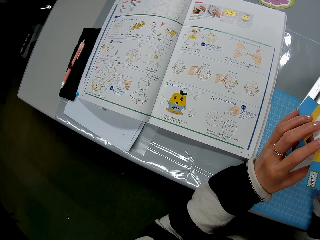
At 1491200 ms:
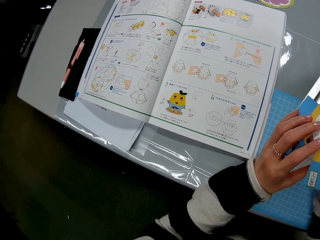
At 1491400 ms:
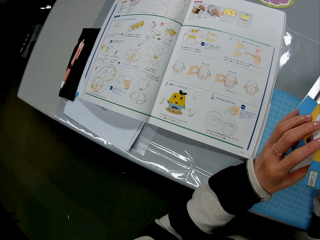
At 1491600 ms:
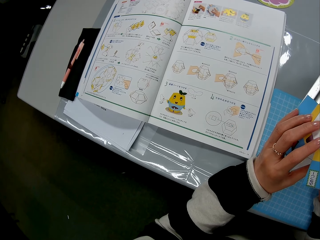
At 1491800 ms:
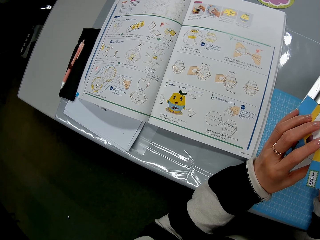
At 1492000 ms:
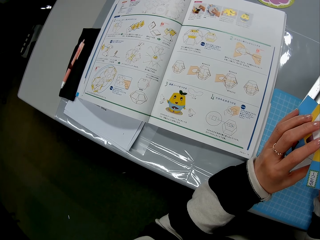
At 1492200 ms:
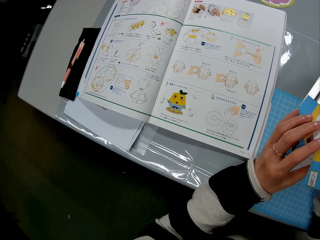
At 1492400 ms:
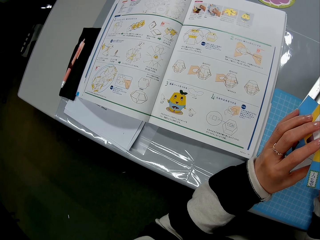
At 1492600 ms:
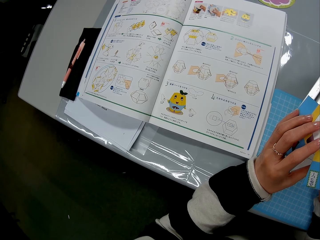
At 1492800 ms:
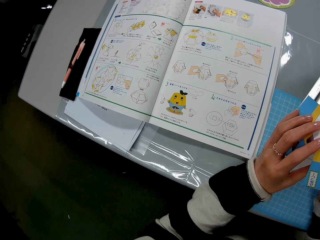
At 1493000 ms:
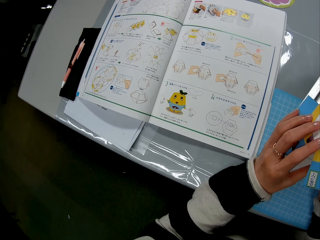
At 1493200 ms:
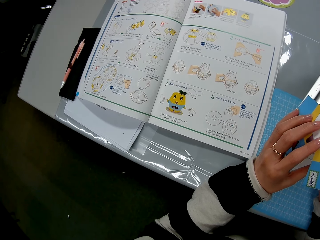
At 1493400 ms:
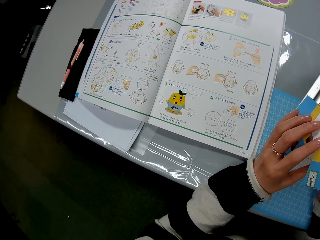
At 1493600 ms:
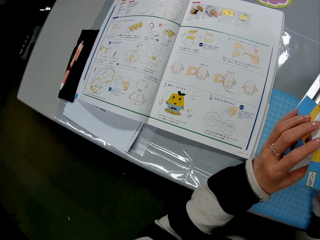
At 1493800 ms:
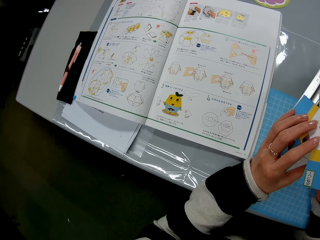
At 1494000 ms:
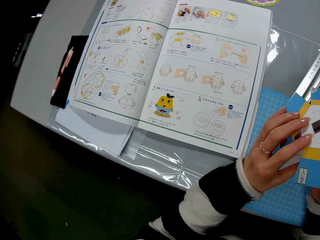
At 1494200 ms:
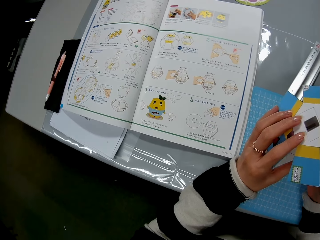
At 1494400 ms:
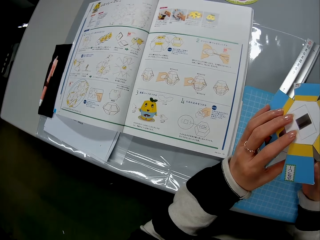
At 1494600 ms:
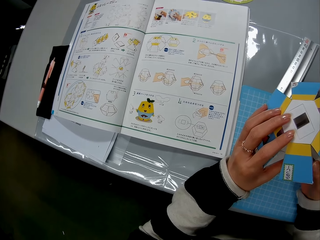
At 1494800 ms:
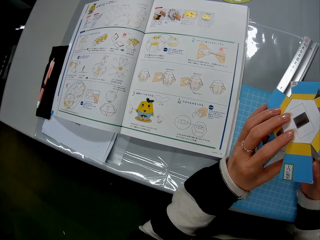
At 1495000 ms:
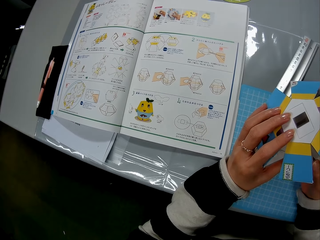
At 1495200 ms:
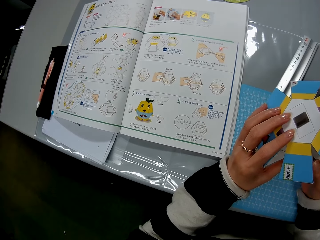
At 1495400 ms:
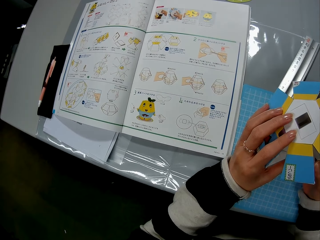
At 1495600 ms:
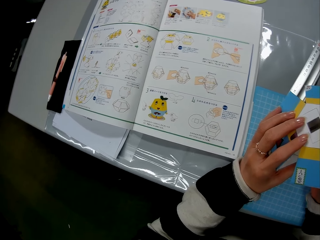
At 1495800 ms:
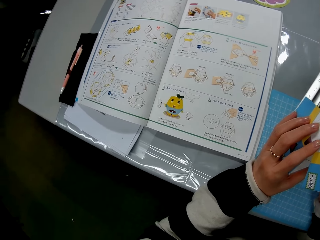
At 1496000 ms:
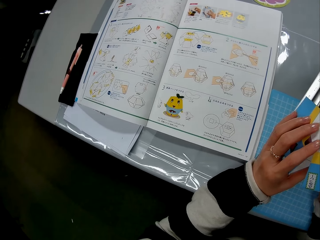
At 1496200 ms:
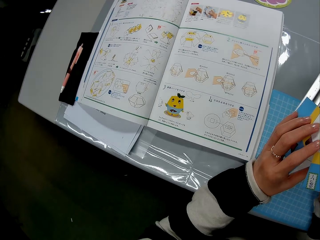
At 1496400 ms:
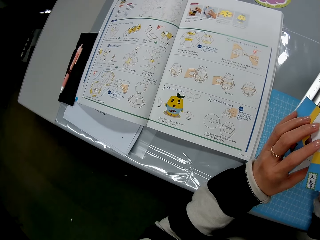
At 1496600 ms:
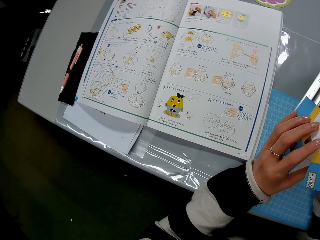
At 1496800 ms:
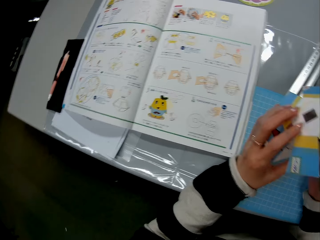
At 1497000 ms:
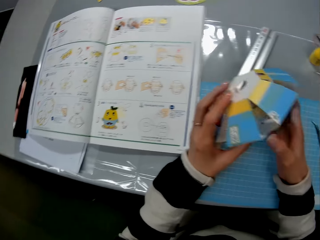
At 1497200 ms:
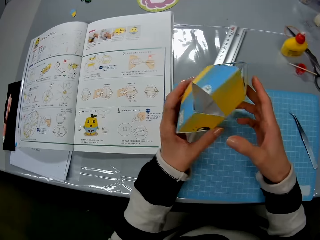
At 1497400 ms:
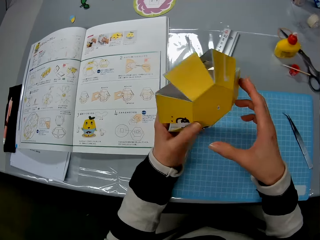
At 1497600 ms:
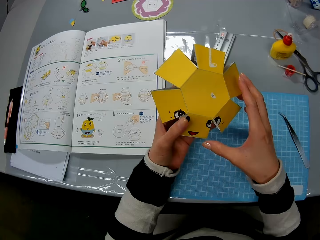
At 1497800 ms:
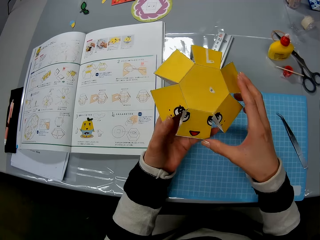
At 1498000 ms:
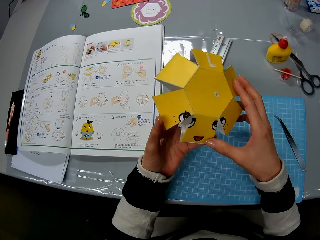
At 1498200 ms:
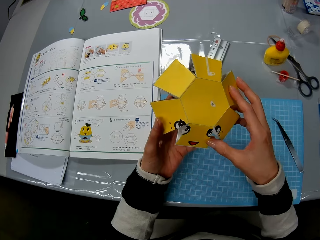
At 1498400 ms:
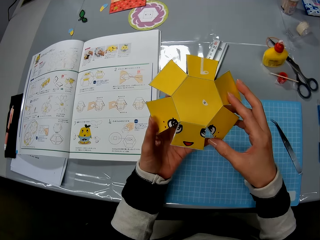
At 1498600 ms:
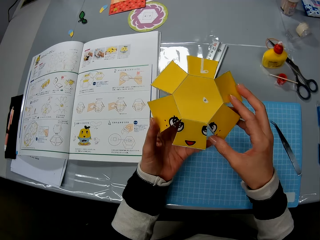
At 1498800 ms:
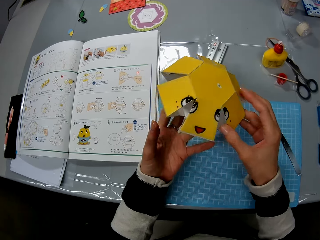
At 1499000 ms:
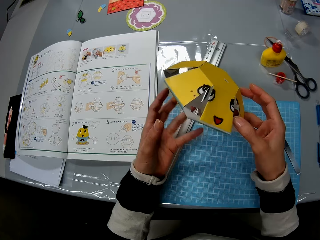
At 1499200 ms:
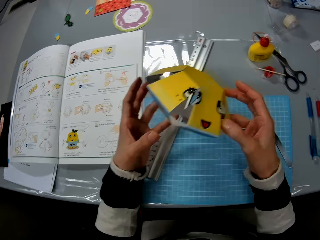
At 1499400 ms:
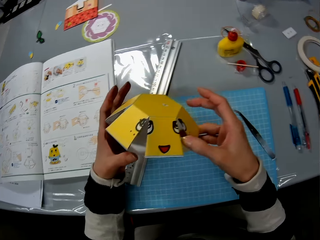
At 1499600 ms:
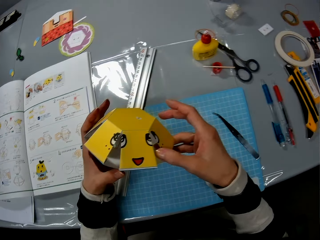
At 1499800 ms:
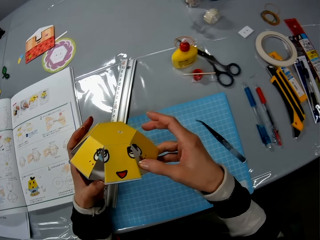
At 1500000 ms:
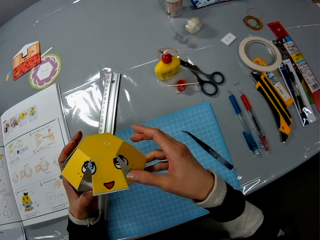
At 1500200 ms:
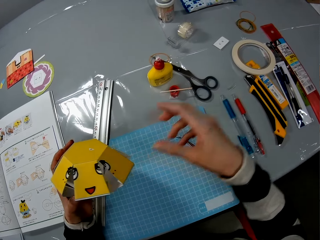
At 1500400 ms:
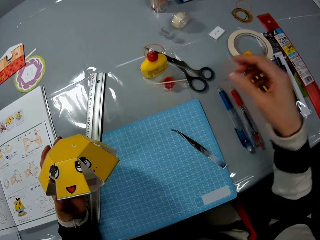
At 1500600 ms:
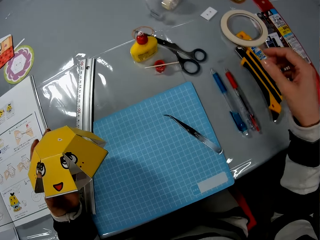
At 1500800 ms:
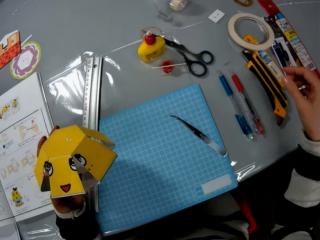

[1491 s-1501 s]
The camera wearer checks the paper model or cardboard craft in her hands. She turns the cardboard craft. She moves the hand.
